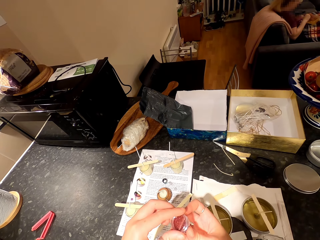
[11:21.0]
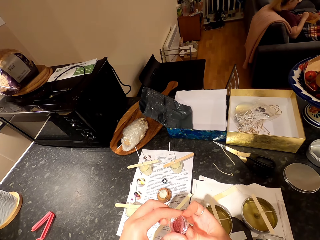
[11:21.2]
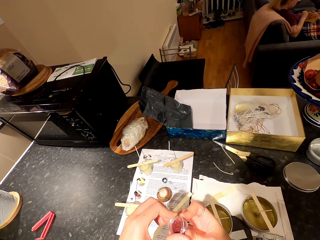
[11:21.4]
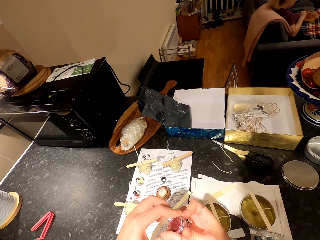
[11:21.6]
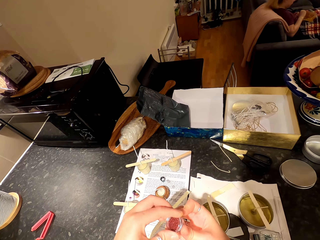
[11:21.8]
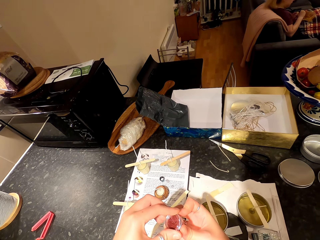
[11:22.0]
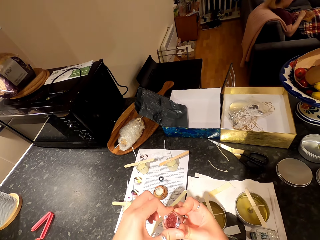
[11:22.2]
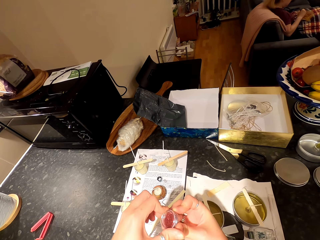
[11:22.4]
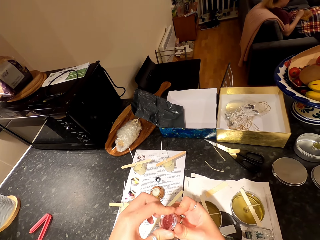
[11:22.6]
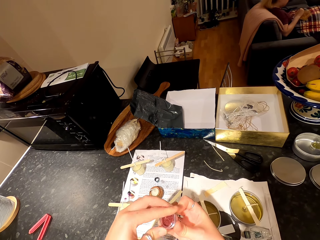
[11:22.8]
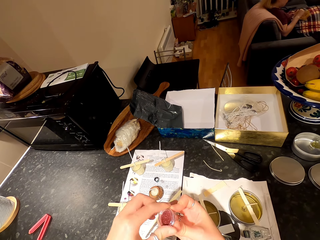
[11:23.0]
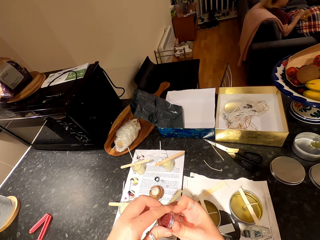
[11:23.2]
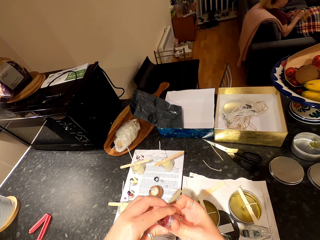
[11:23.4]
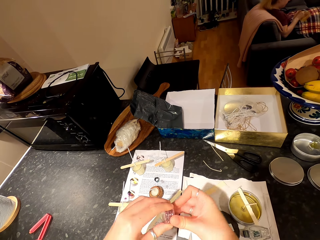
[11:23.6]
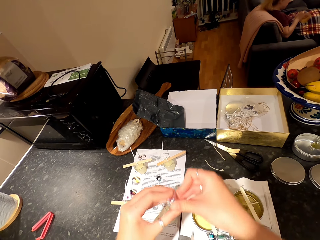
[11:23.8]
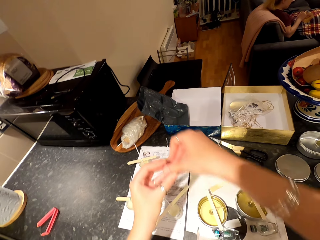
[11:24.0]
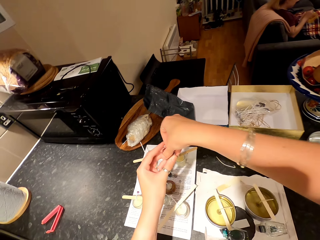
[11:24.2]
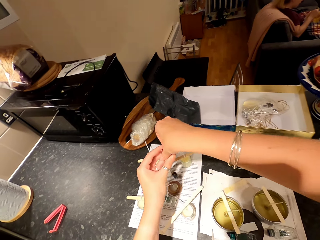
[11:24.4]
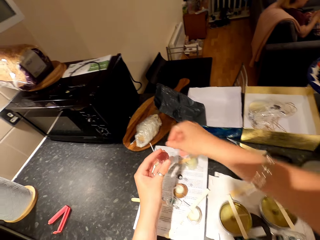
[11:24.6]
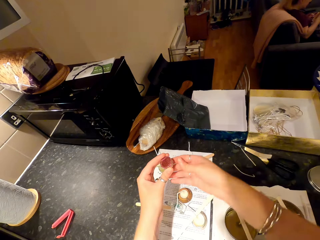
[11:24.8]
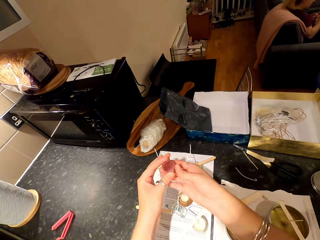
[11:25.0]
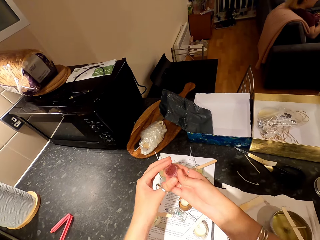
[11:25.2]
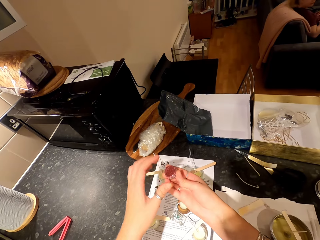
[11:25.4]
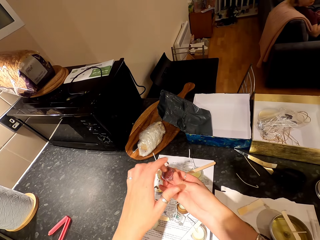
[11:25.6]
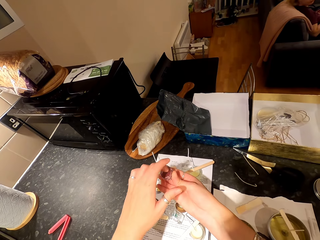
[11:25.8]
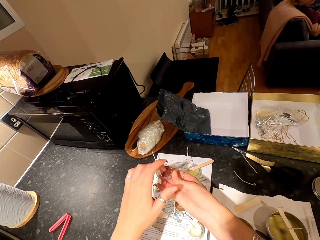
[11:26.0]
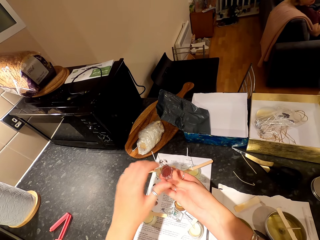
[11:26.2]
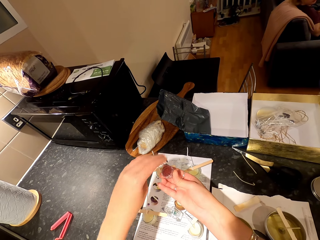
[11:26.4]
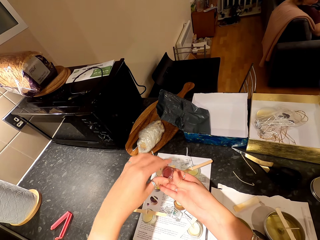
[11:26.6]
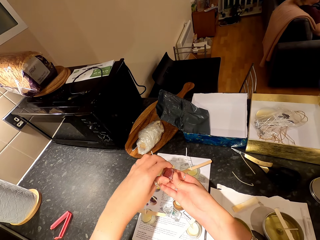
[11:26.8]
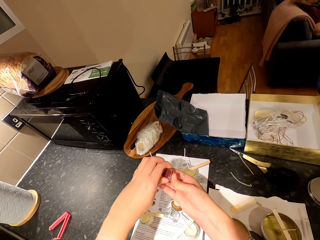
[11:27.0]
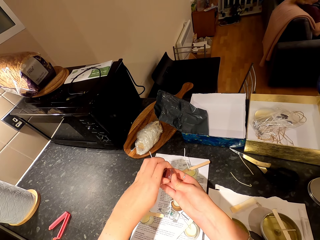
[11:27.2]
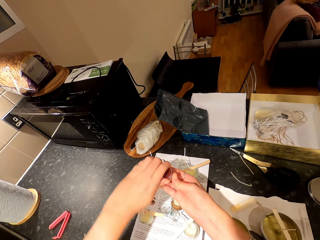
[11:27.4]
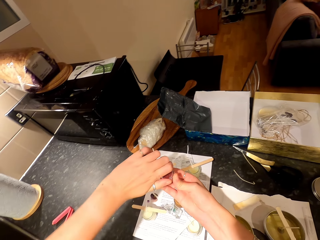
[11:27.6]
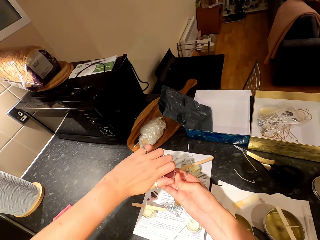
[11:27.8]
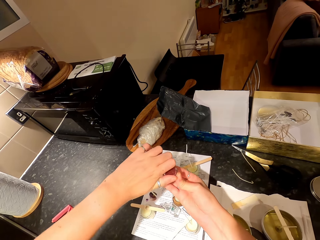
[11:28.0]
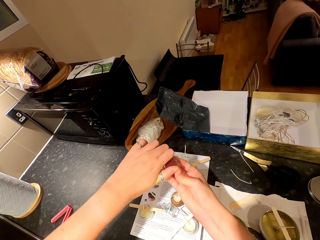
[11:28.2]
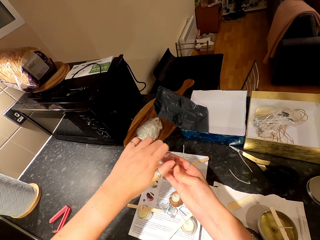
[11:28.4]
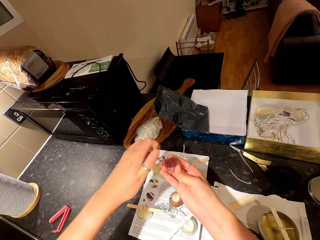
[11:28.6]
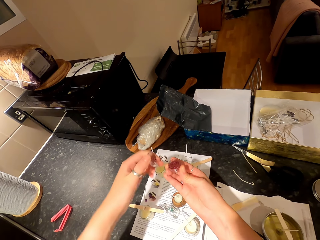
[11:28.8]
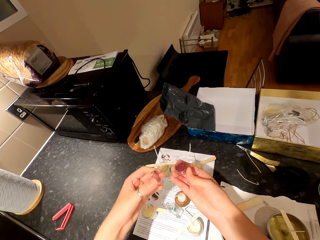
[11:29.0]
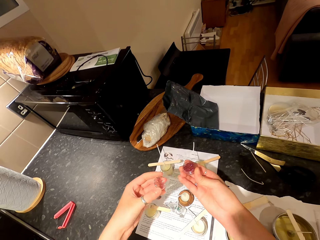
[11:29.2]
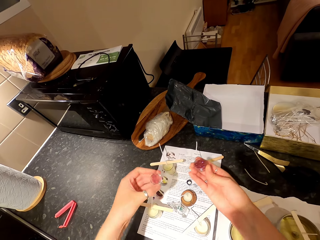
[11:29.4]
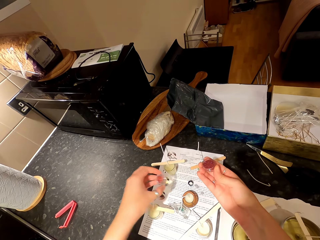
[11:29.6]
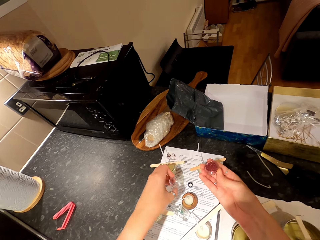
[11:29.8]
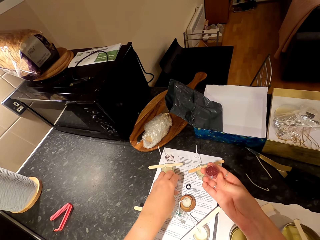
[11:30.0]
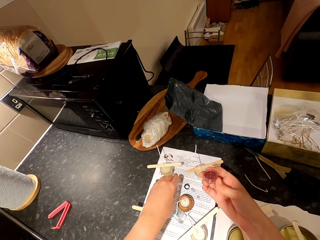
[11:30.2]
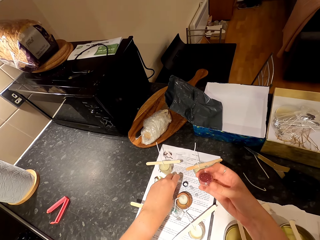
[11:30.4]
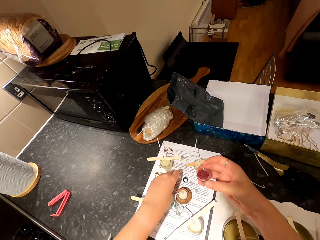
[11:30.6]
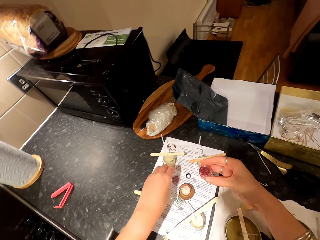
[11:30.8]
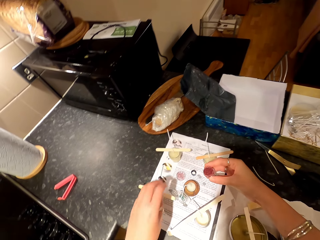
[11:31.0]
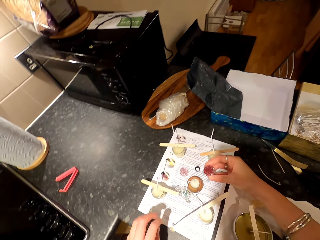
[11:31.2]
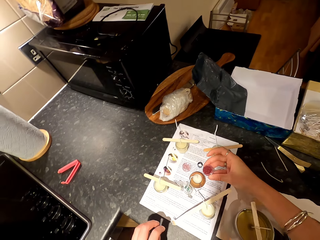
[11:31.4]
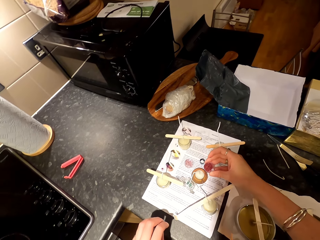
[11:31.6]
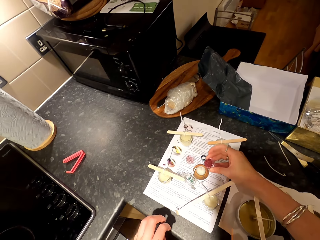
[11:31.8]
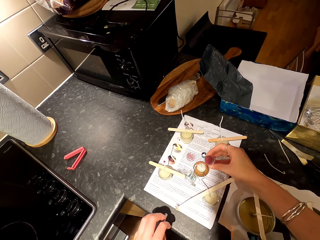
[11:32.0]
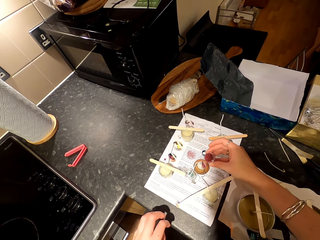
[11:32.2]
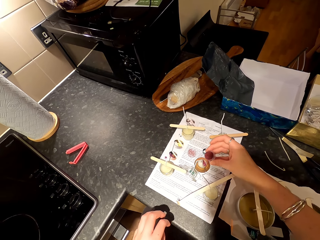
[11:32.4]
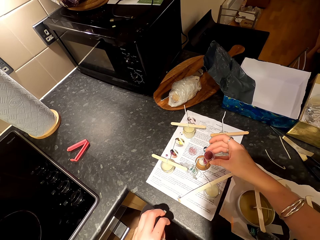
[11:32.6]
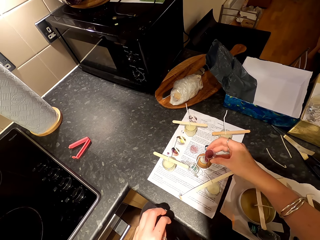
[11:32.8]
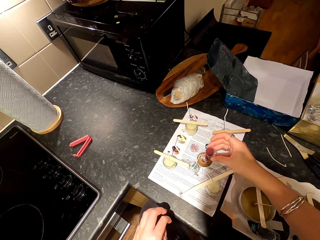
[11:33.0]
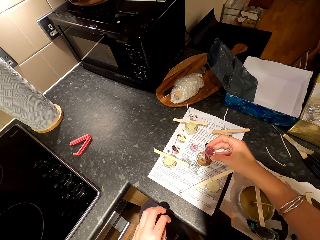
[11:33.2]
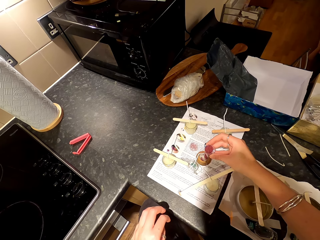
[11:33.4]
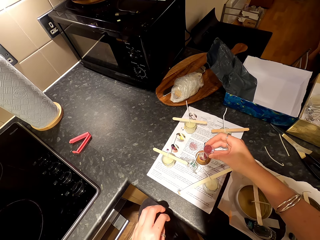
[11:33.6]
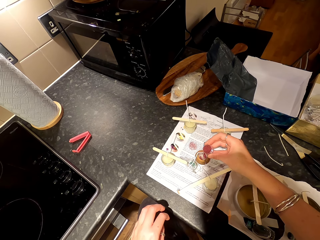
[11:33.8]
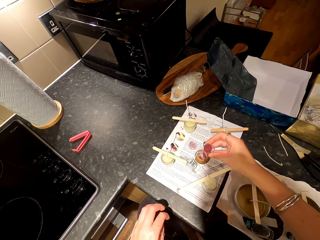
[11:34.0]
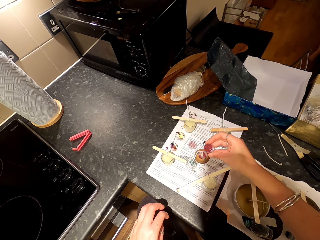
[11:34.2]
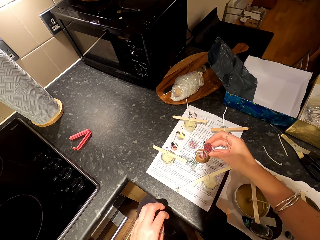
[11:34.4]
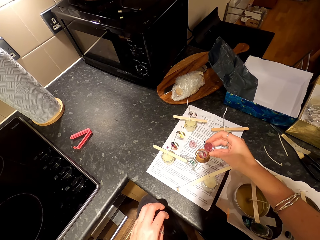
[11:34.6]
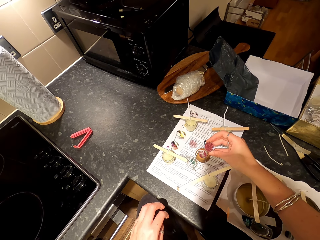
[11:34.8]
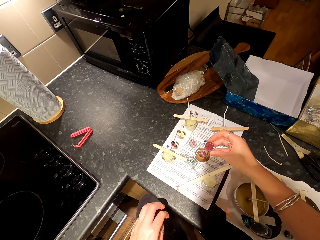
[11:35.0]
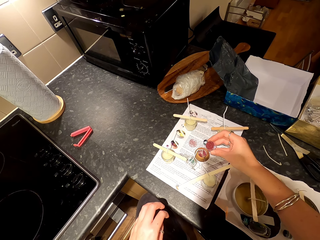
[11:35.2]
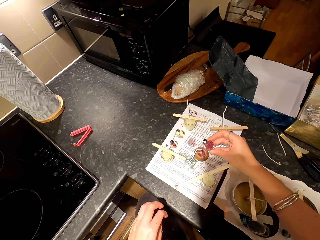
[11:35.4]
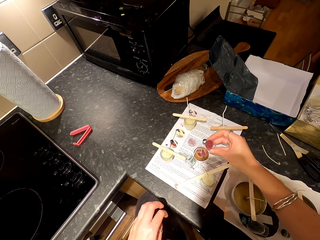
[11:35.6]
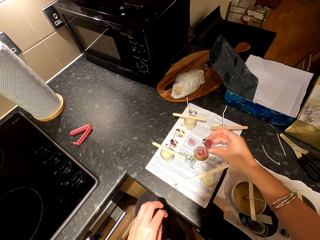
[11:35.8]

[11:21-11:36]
A woman scoops something in the dish with a spoon. The camera wearer turns the container upside down. They knock at the container. They open the container. They put the container top on the countertop. They put something in the candle container.

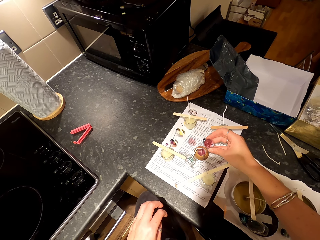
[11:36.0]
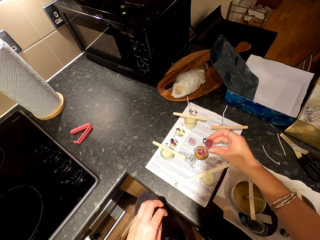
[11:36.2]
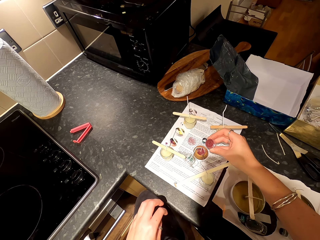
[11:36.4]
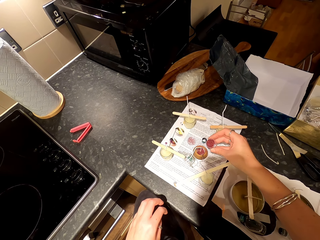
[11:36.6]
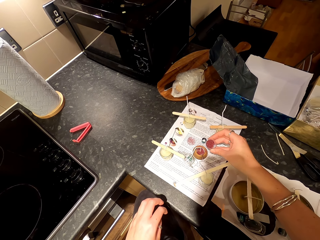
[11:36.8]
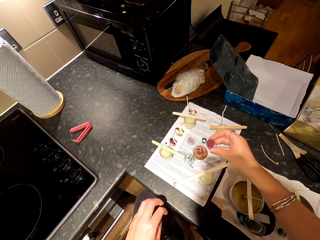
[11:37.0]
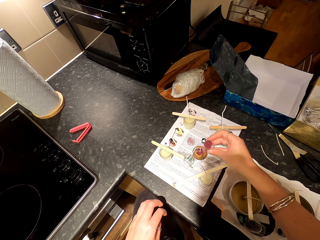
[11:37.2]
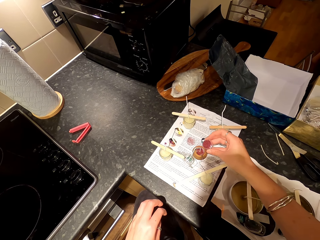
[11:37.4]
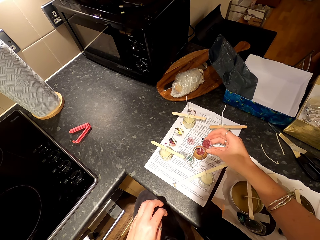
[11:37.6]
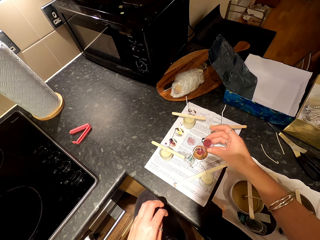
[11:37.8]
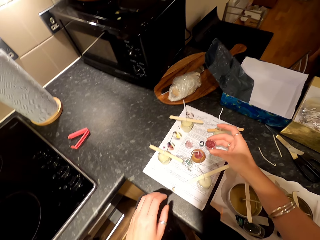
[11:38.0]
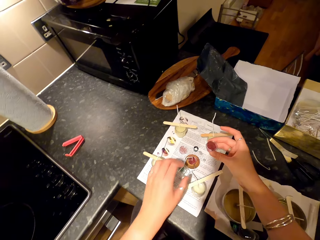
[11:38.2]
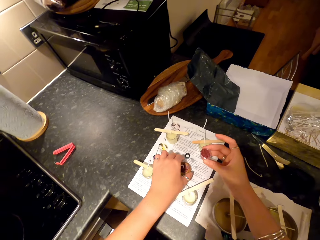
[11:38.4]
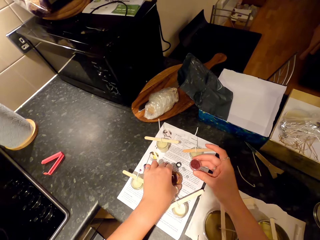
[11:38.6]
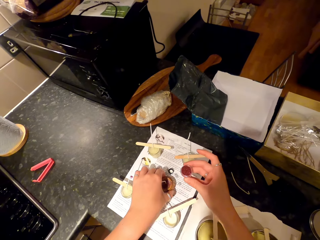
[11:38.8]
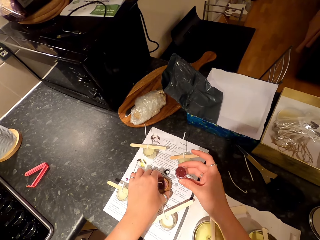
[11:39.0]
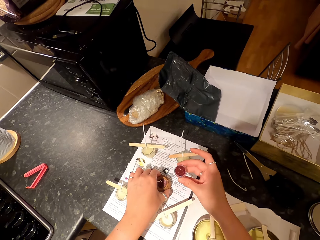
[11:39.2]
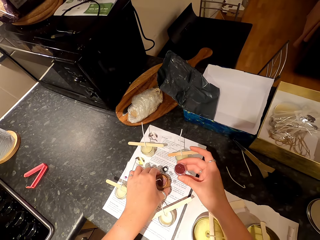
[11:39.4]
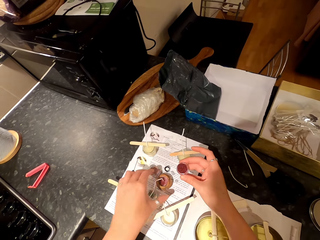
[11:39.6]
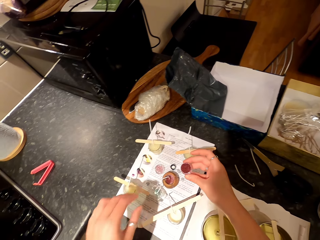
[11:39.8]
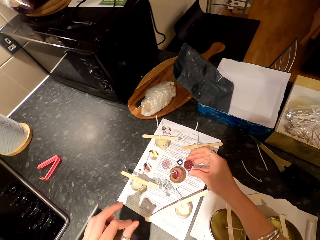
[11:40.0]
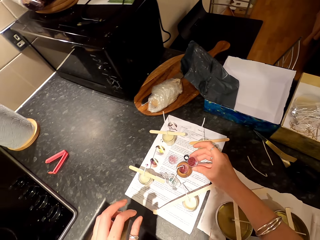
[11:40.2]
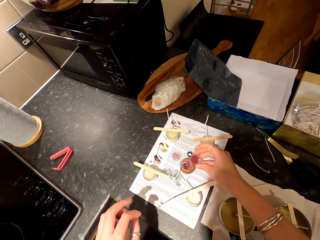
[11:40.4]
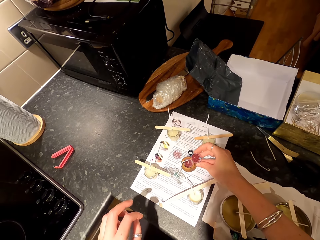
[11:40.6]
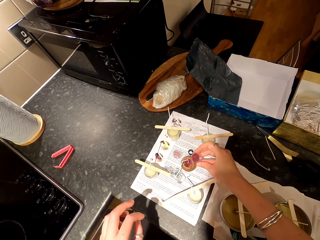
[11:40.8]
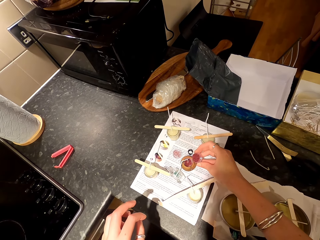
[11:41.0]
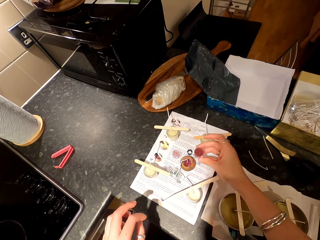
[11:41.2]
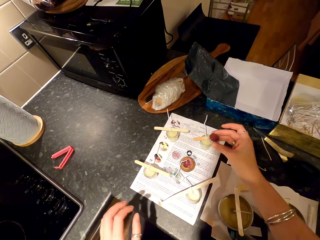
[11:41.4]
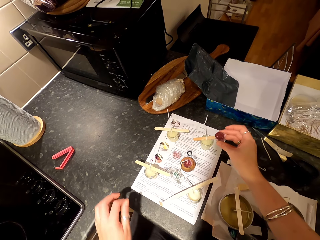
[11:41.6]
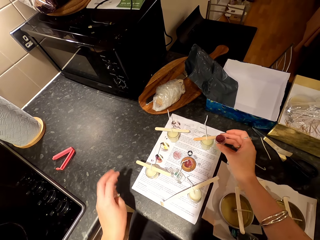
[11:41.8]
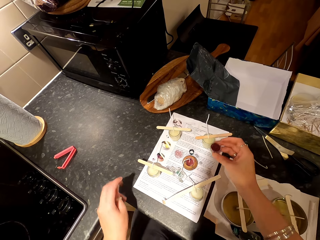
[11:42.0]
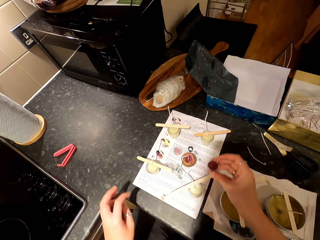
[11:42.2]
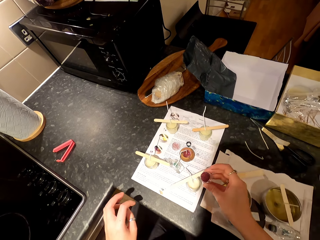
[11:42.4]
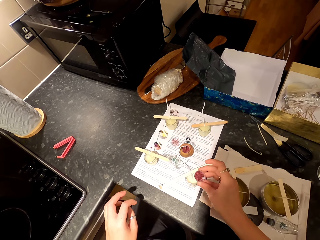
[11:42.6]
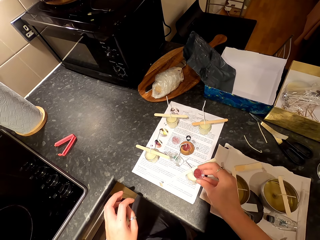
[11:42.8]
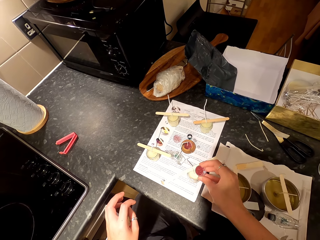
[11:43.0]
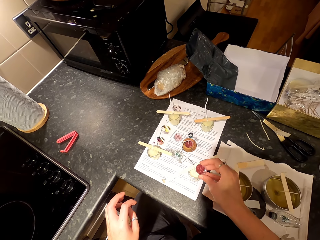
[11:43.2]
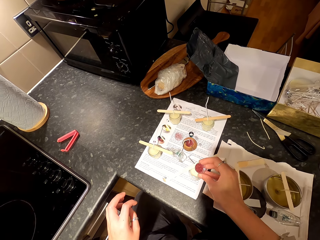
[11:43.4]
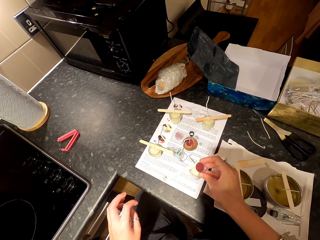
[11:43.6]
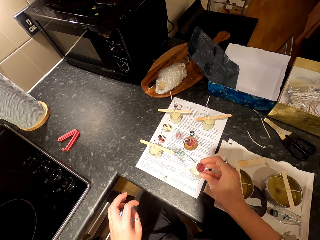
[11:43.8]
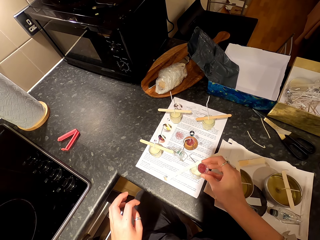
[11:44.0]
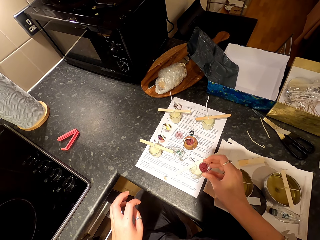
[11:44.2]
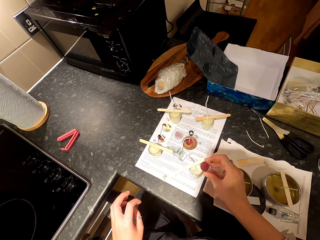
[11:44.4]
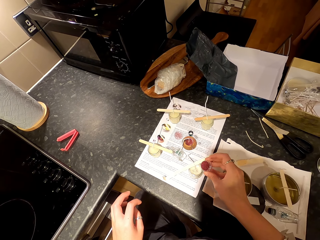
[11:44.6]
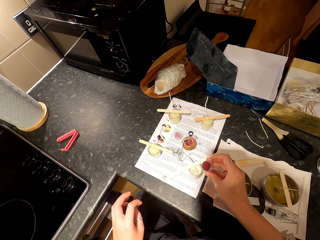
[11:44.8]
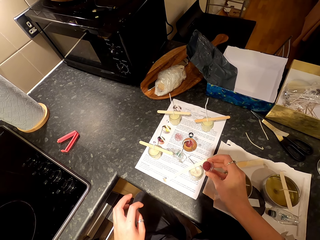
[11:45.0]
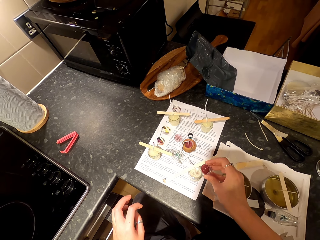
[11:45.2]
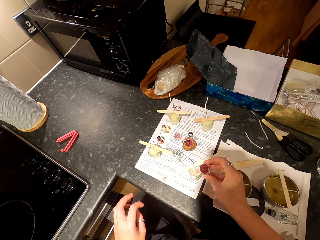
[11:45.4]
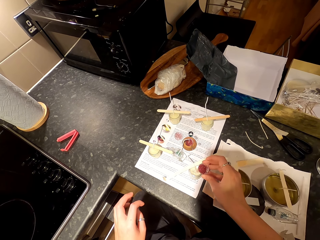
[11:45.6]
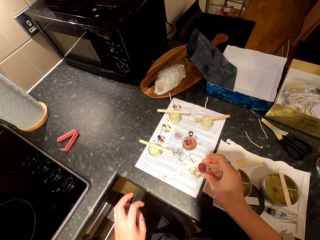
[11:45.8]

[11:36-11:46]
The camera wearer shakes the container. They hit the candle container on the countertop. They put something in the candle container. They move hands around. They put something in the candle container.
